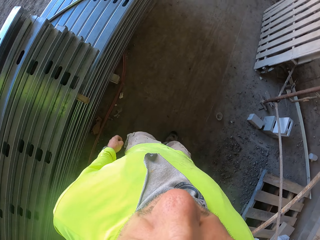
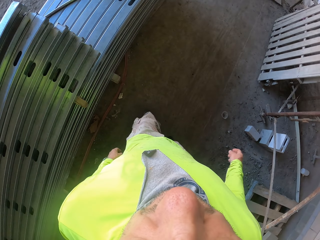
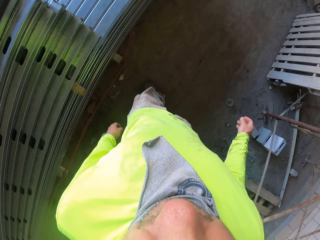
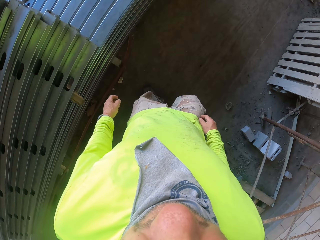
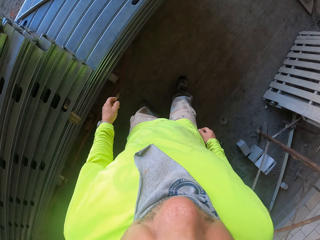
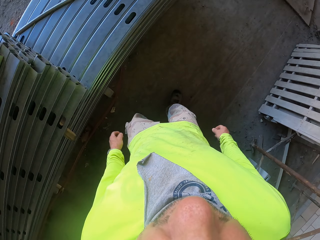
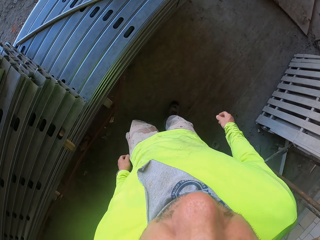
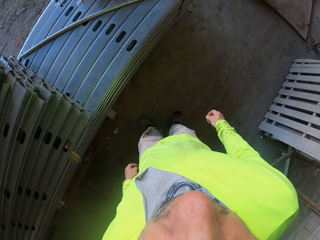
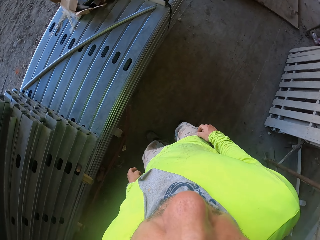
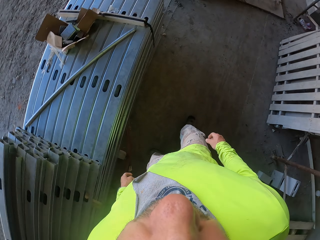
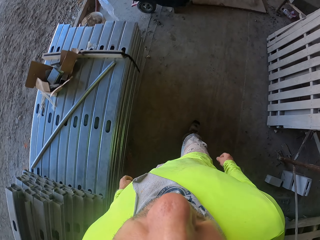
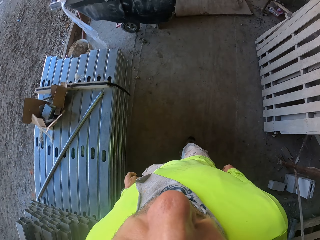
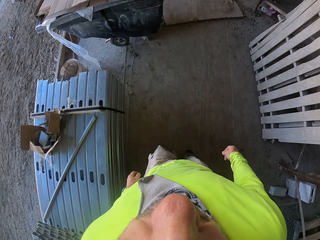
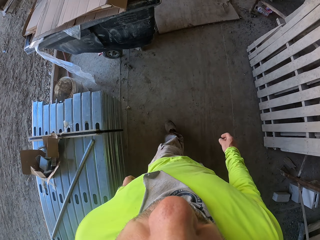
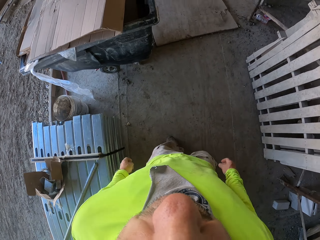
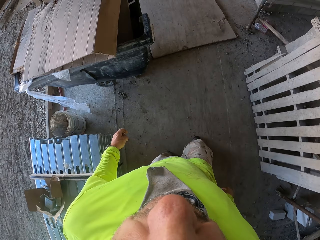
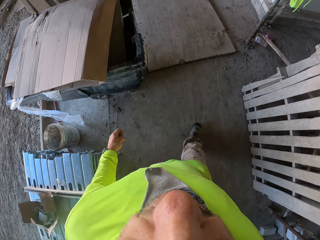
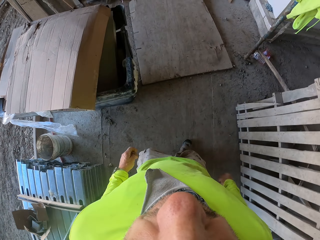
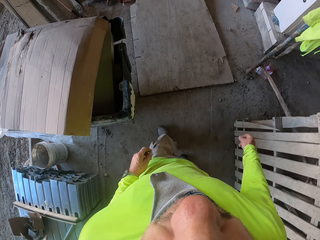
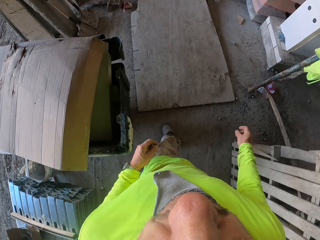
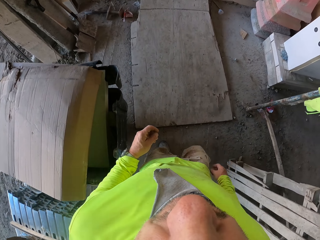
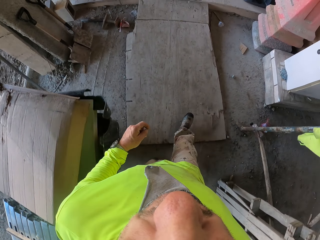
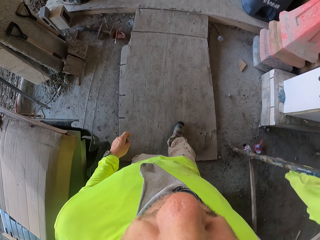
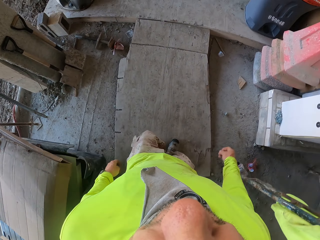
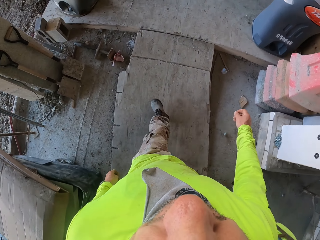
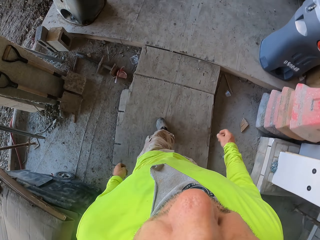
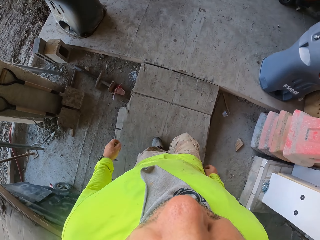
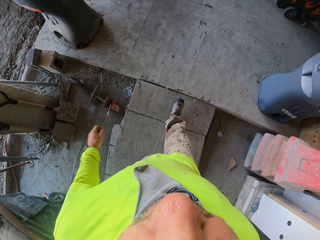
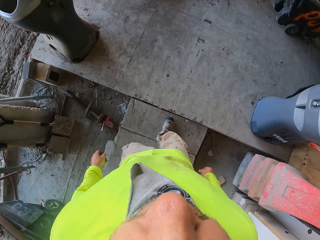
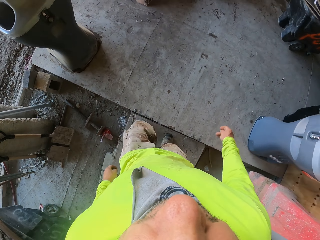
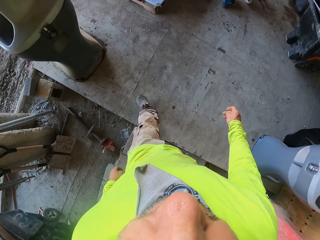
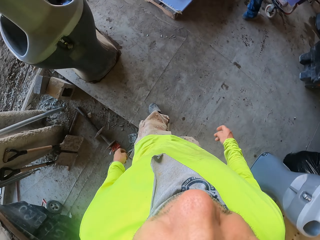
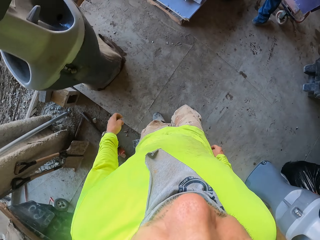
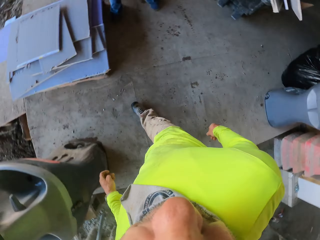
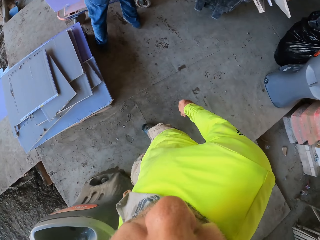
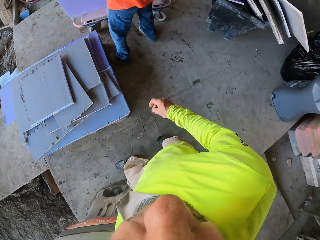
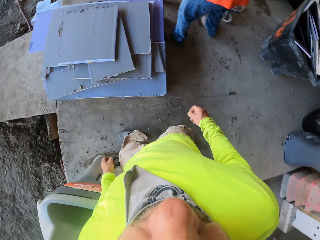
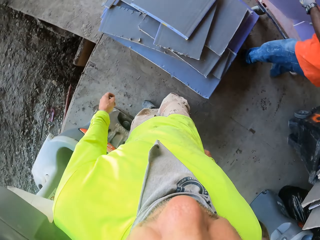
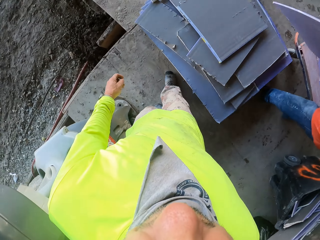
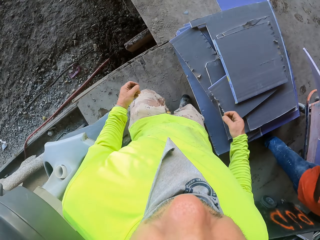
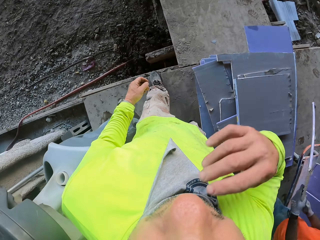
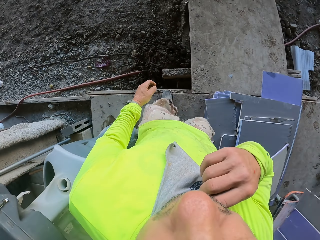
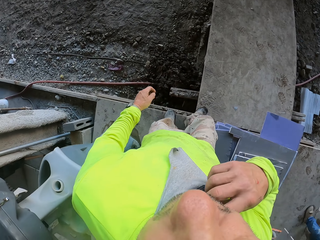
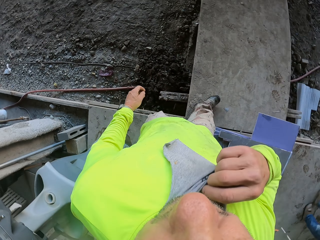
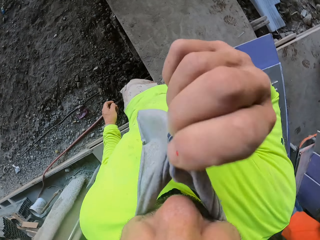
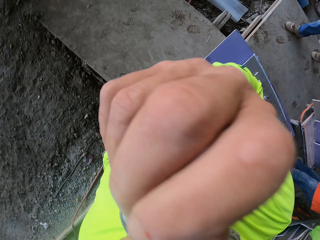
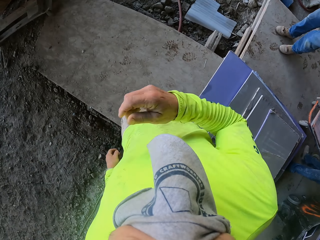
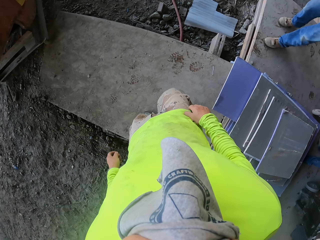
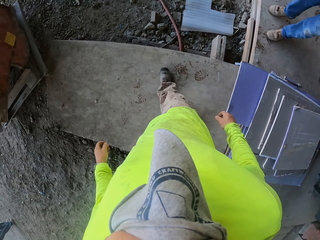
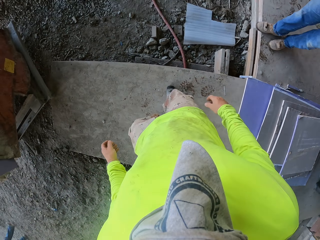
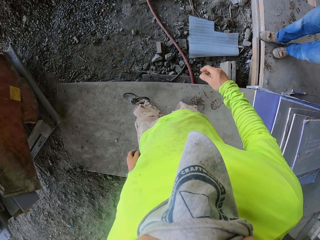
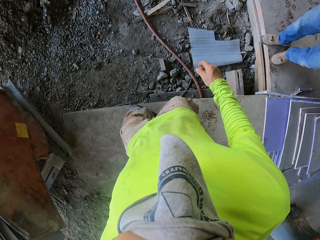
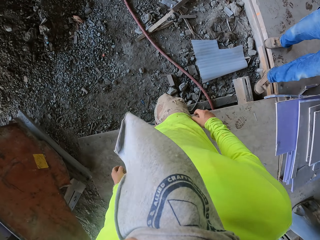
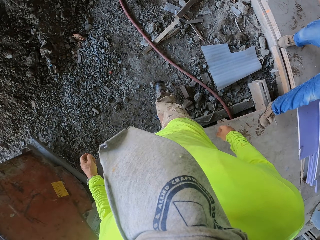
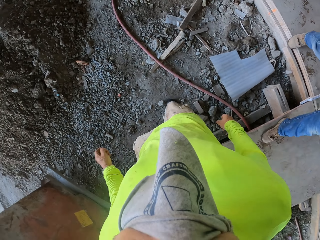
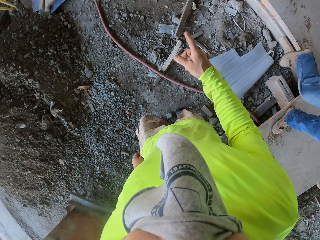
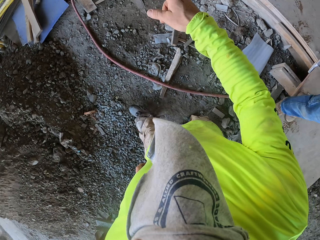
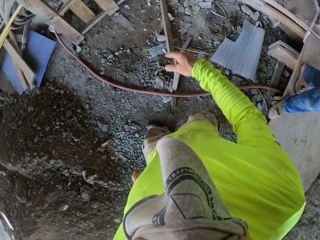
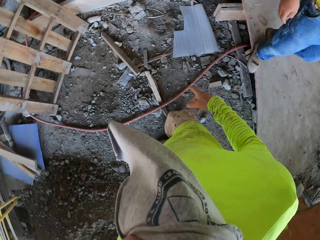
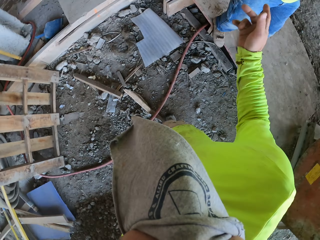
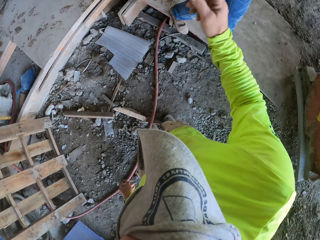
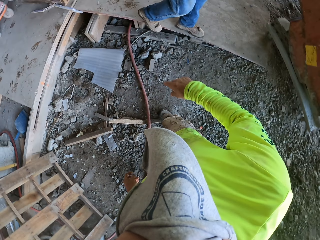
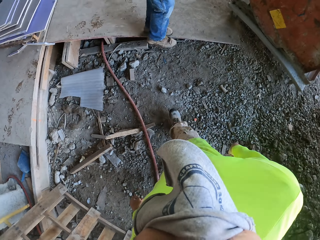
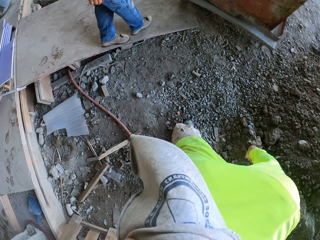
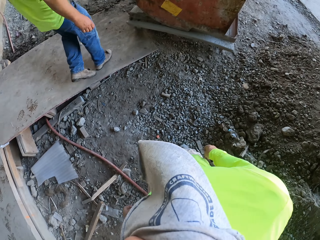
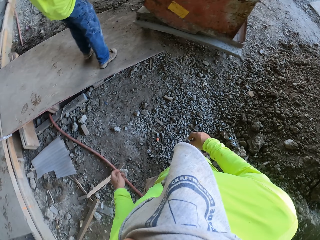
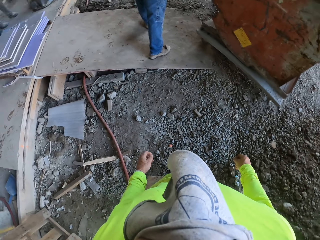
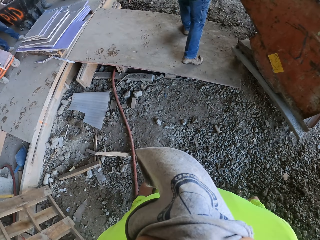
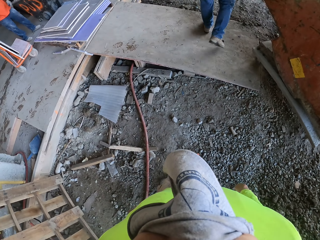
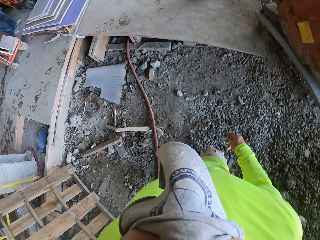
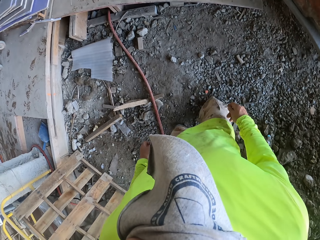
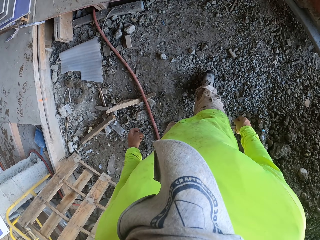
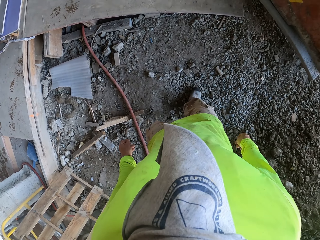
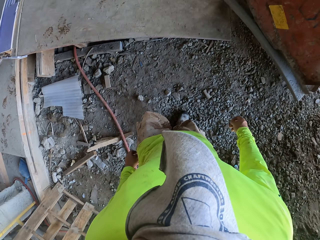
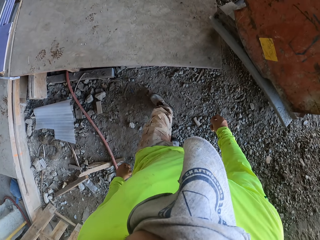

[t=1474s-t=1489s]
The camera wearer covers his nose.

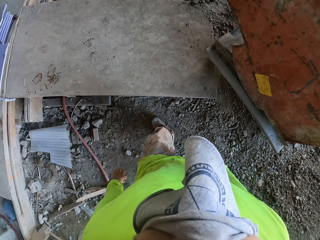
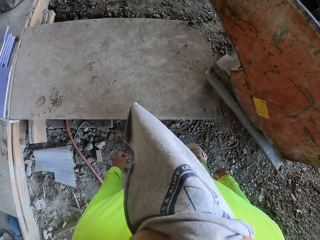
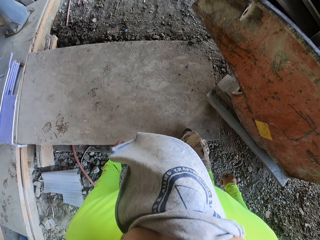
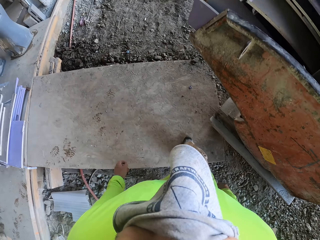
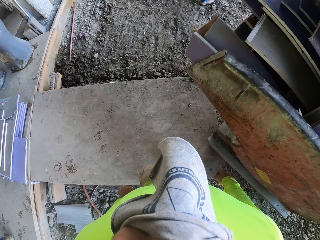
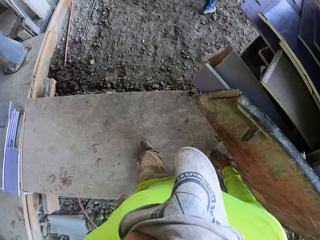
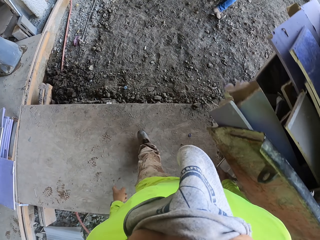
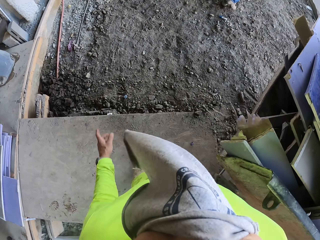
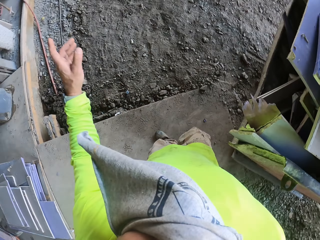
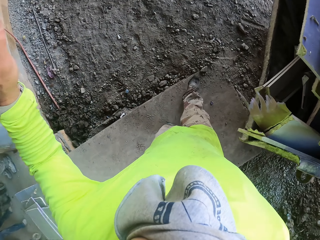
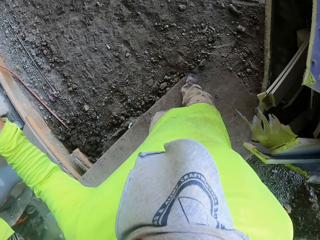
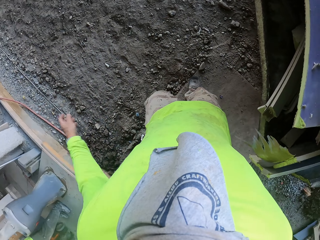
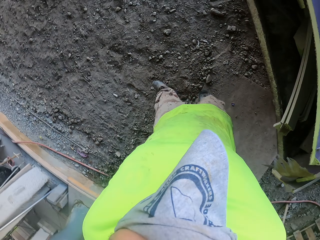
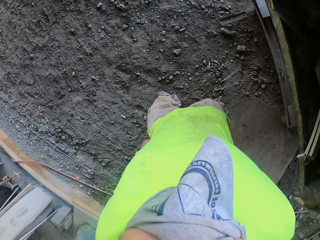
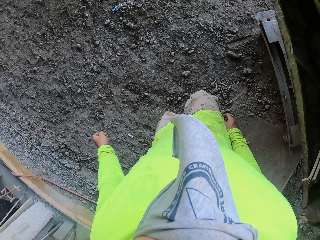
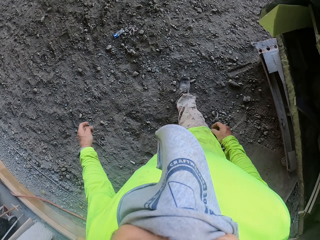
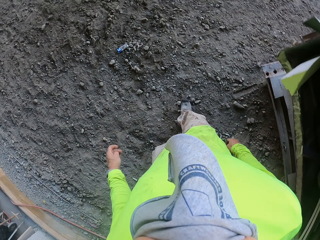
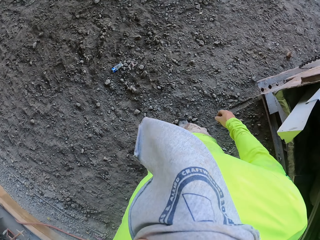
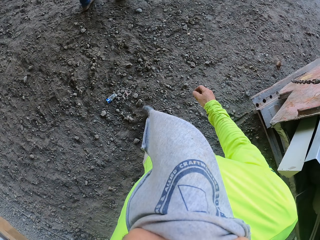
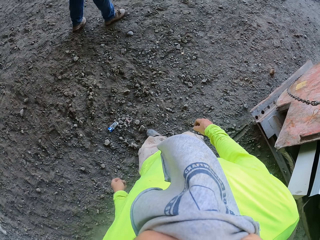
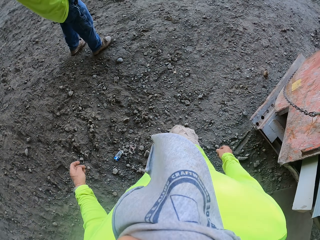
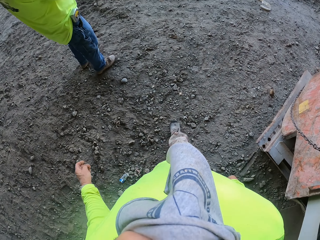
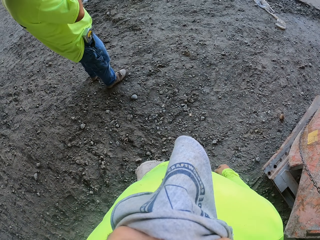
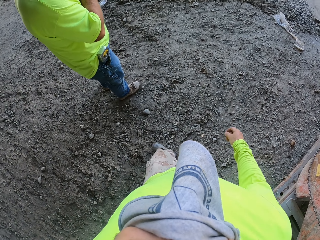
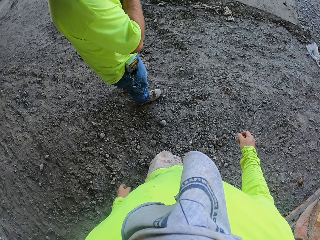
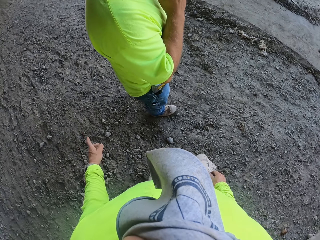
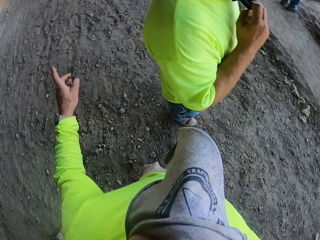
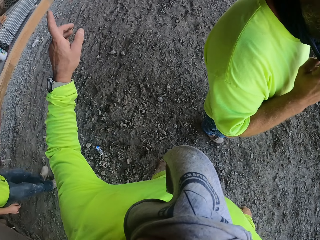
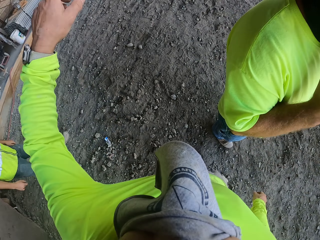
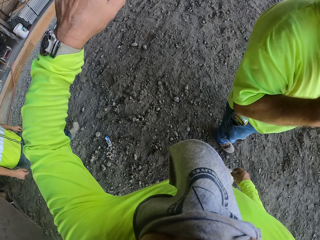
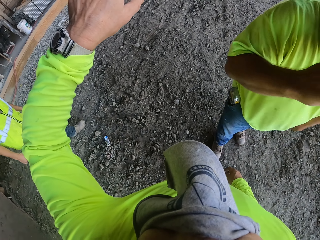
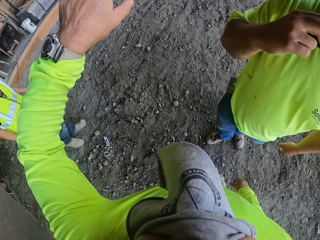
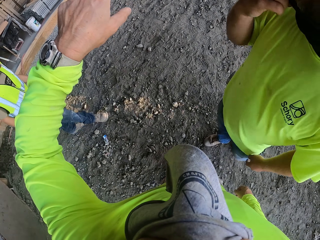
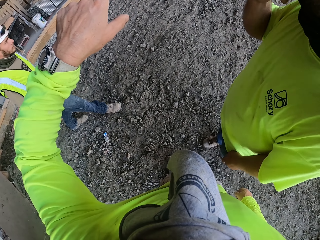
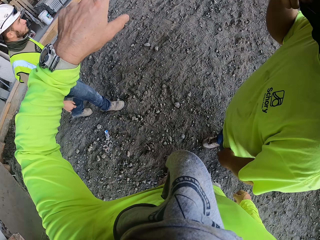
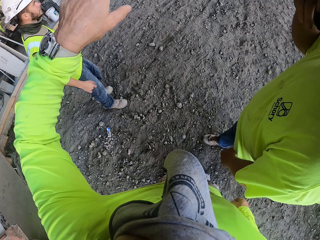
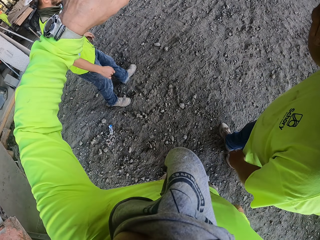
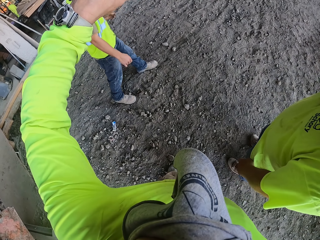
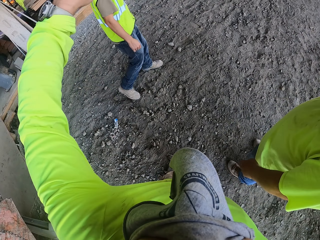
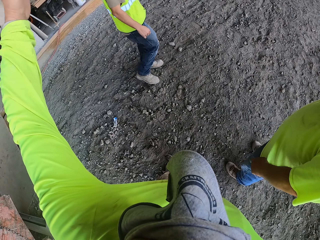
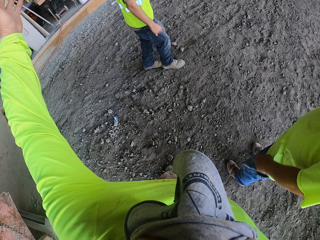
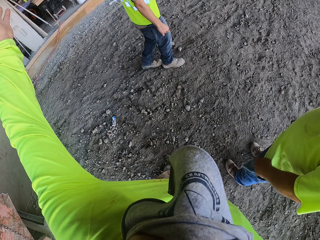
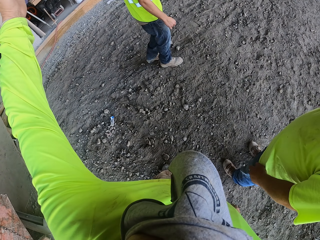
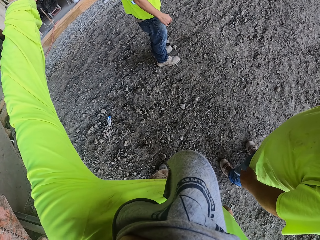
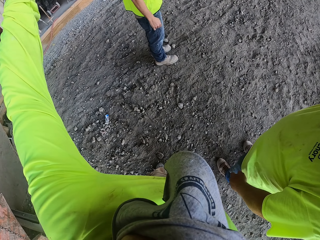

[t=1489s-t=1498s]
The camera wearer walks around. He communicates with his hands. He talks to a person.
